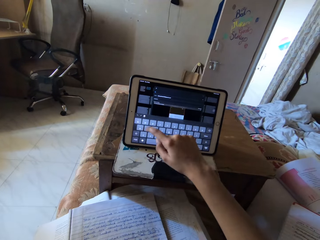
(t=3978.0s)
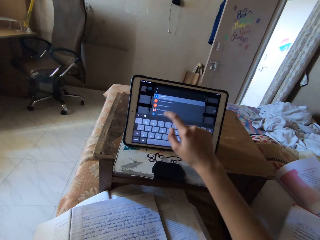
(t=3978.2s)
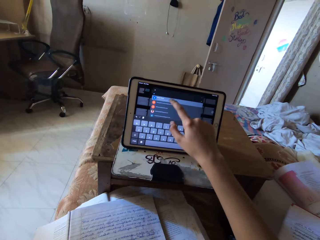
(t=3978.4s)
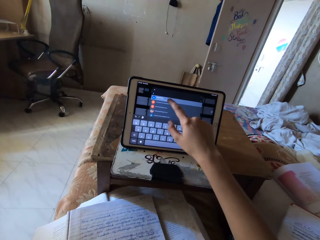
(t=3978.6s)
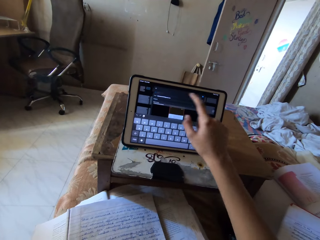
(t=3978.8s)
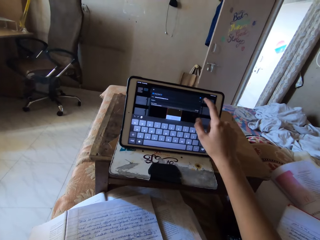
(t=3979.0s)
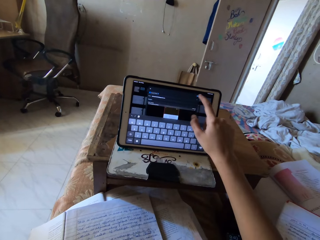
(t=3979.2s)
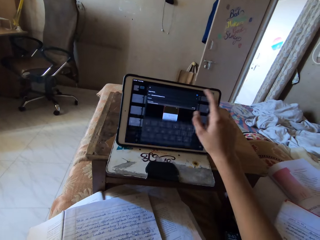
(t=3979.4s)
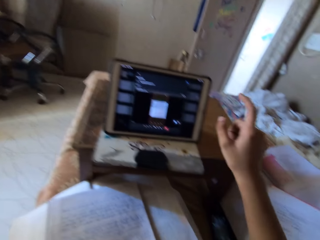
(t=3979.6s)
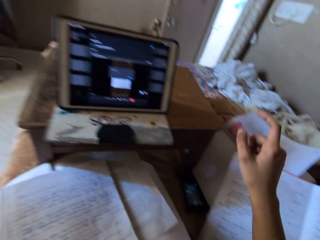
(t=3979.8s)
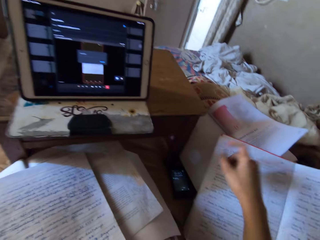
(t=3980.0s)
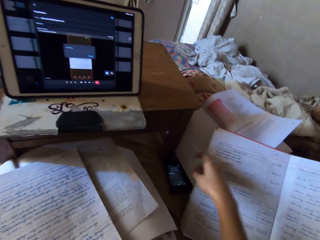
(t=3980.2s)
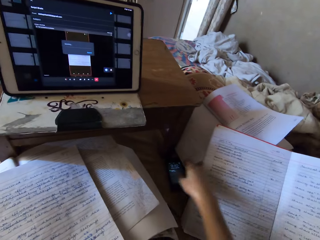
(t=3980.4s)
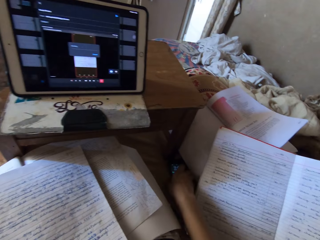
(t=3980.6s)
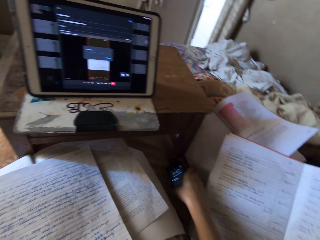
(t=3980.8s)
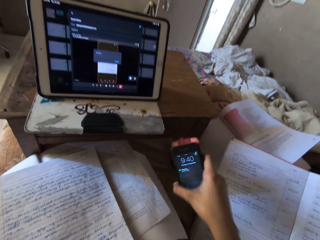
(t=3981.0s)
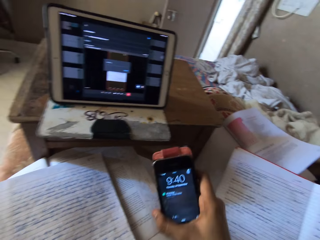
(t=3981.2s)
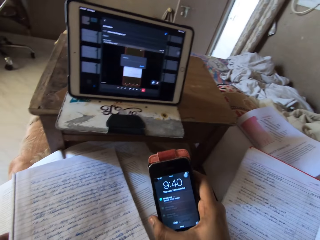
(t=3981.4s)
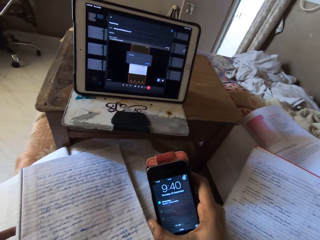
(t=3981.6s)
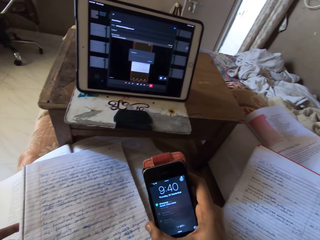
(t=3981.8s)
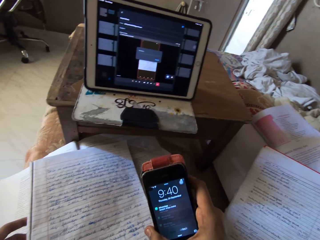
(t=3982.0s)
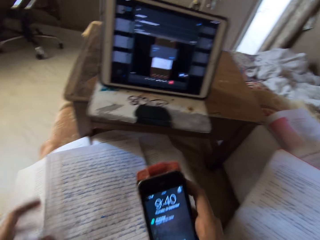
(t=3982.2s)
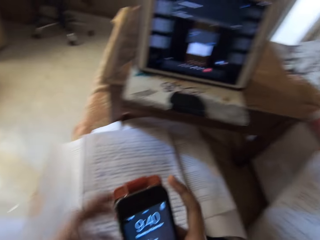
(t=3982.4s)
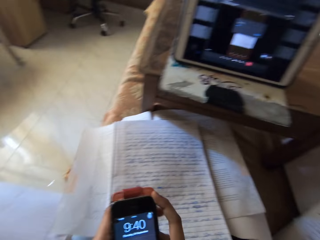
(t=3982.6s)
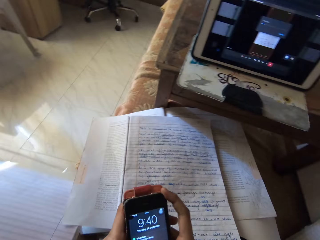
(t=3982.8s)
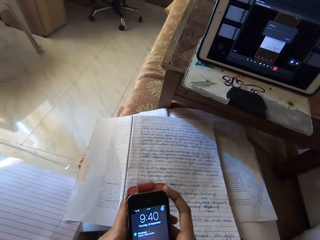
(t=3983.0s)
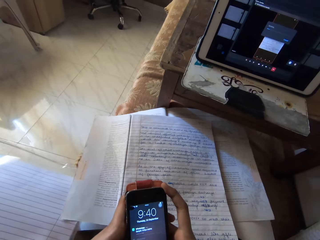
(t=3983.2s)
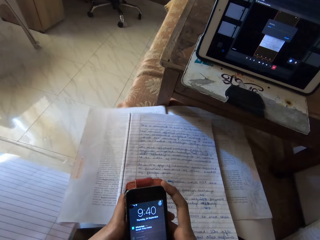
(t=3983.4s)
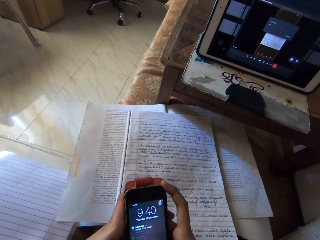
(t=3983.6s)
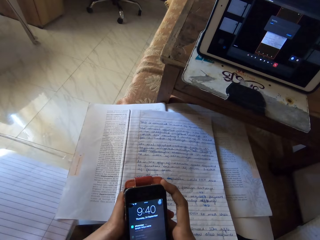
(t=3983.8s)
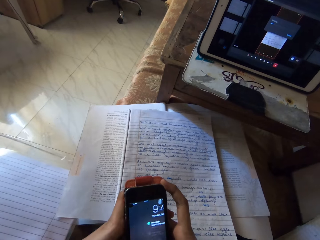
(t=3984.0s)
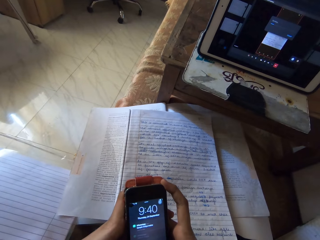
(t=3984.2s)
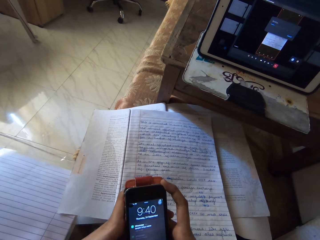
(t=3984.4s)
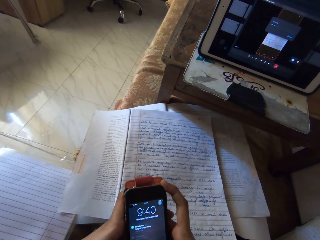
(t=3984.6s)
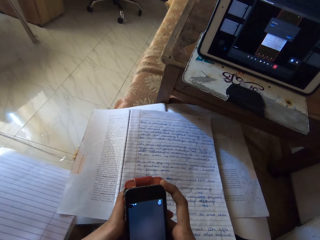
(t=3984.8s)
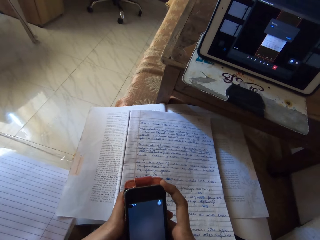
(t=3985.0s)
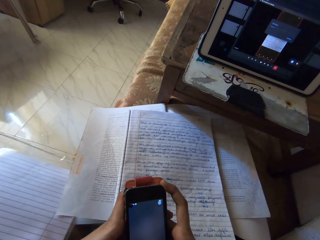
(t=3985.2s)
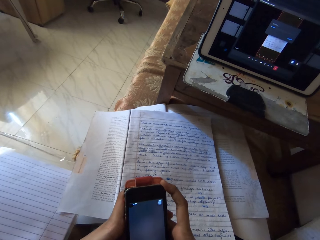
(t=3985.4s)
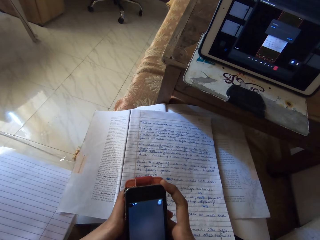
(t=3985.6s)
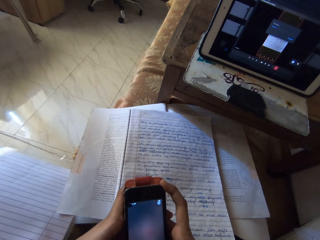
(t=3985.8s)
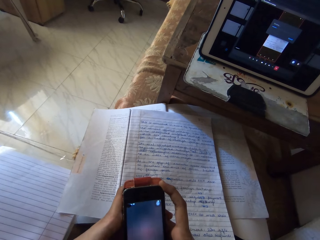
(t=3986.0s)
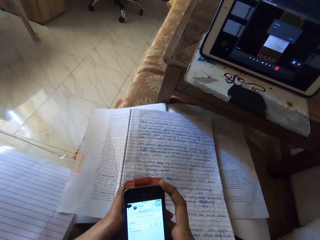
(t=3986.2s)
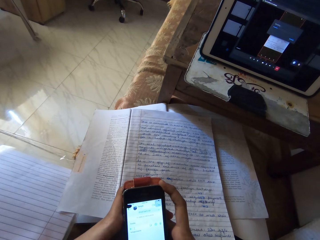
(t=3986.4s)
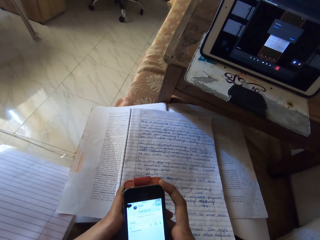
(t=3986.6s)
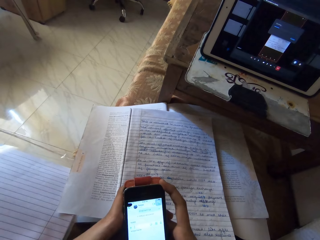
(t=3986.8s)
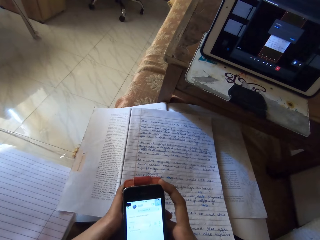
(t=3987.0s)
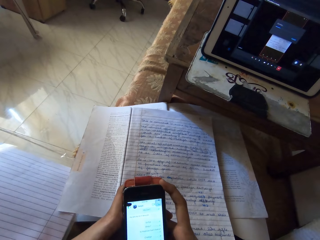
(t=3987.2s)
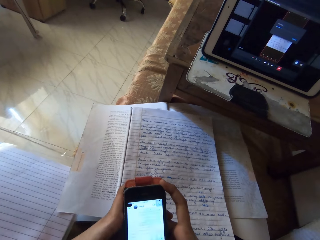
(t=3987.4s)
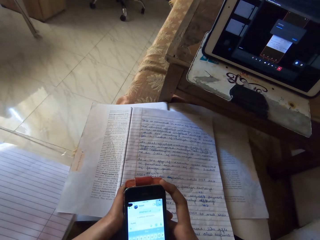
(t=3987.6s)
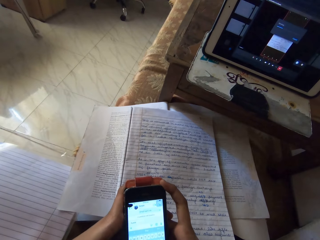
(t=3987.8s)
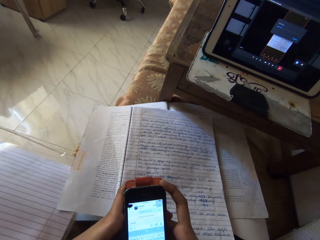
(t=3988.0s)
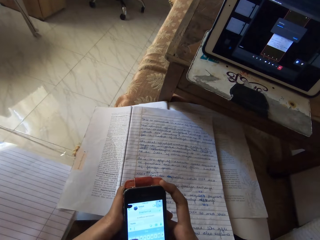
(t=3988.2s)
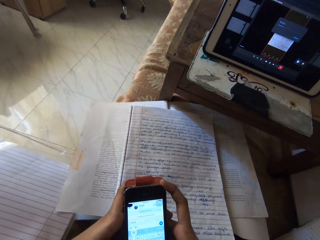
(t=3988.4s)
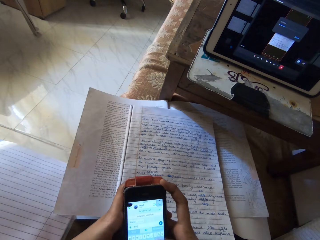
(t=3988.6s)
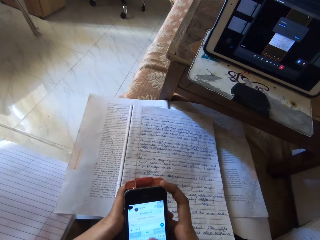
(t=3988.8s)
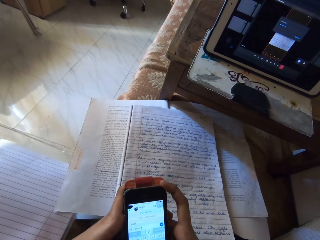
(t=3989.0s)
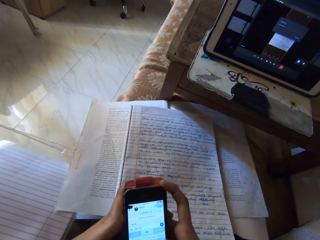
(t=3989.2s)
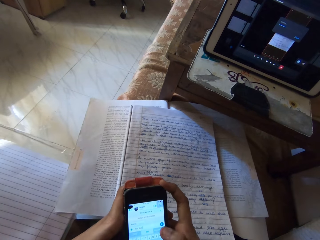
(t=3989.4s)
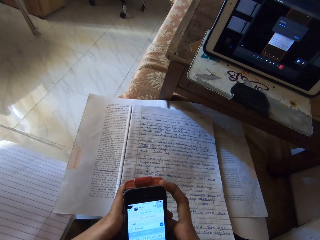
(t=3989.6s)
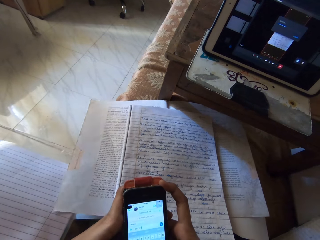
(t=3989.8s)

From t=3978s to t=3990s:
The camera wearer looks around. They pick up the mobile phone on the bed. They look at the mobile phone. They hold the mobile phone with both hands. They operate the mobile phone.

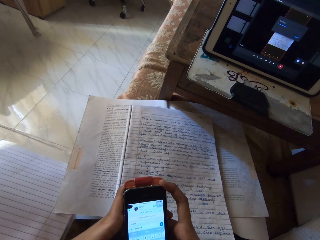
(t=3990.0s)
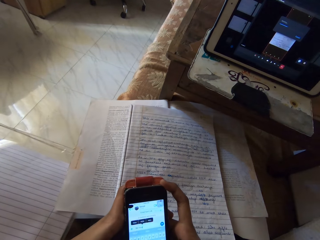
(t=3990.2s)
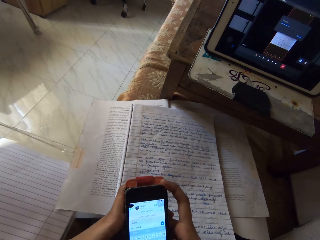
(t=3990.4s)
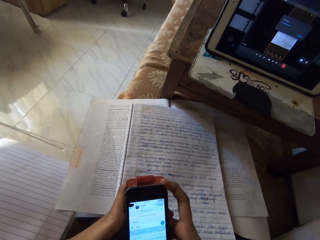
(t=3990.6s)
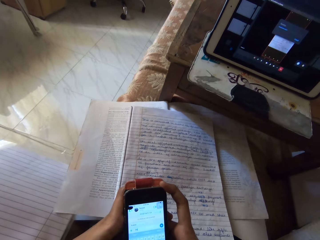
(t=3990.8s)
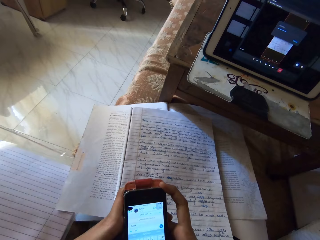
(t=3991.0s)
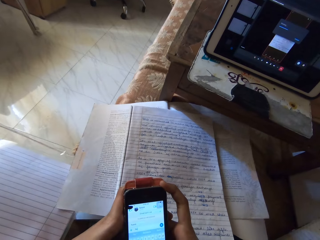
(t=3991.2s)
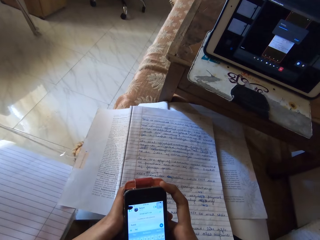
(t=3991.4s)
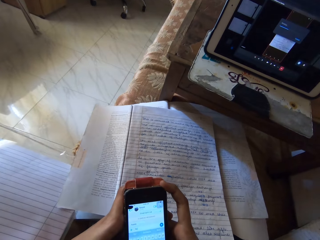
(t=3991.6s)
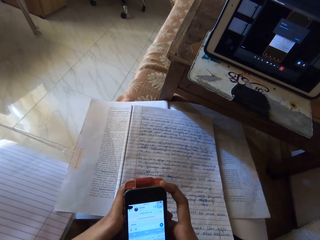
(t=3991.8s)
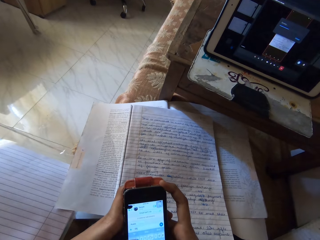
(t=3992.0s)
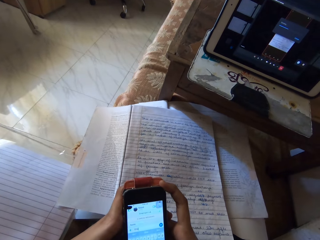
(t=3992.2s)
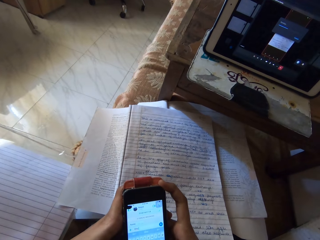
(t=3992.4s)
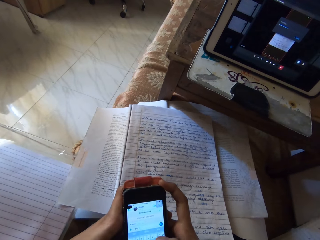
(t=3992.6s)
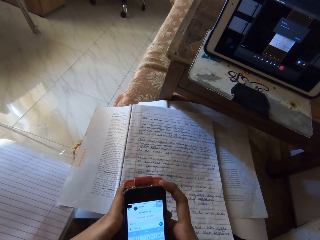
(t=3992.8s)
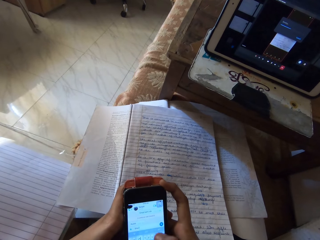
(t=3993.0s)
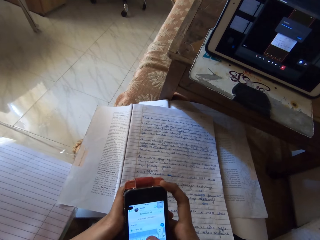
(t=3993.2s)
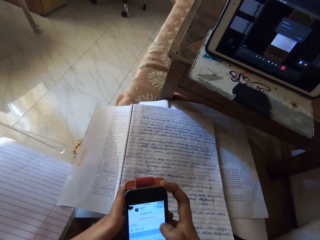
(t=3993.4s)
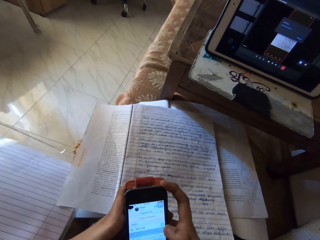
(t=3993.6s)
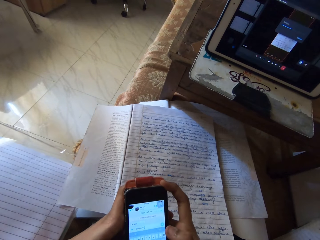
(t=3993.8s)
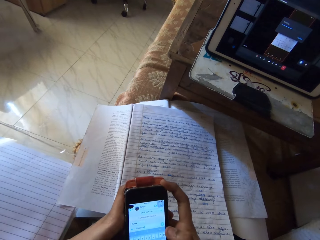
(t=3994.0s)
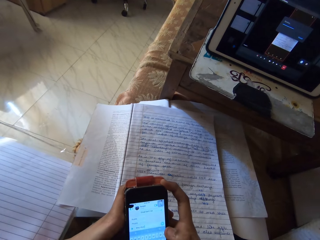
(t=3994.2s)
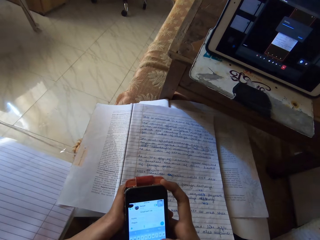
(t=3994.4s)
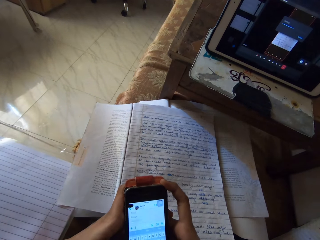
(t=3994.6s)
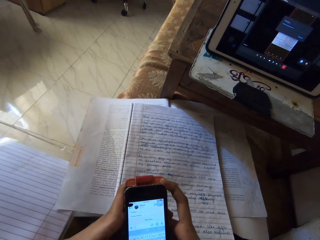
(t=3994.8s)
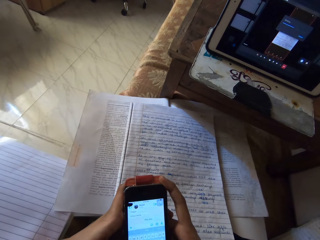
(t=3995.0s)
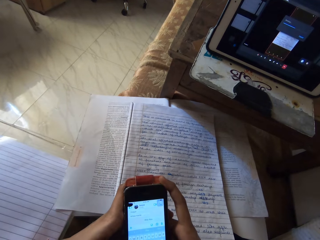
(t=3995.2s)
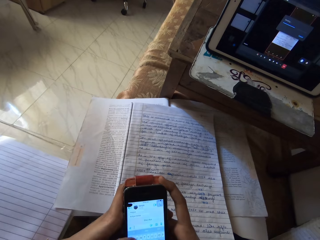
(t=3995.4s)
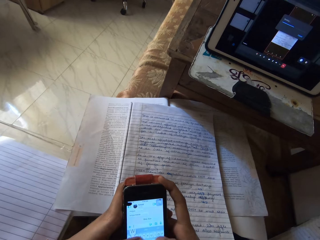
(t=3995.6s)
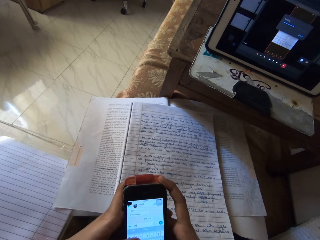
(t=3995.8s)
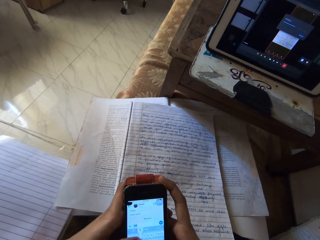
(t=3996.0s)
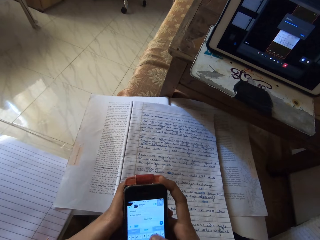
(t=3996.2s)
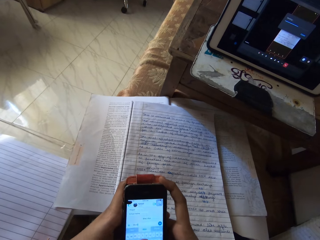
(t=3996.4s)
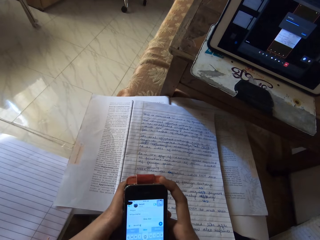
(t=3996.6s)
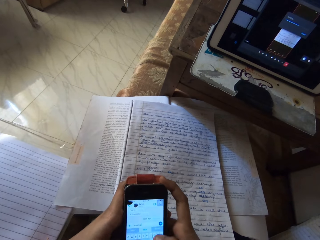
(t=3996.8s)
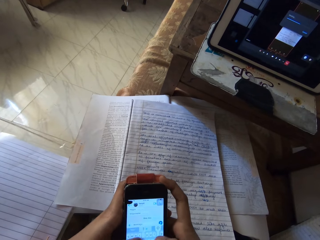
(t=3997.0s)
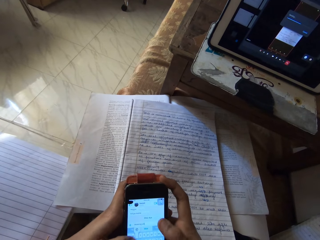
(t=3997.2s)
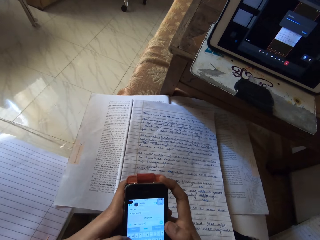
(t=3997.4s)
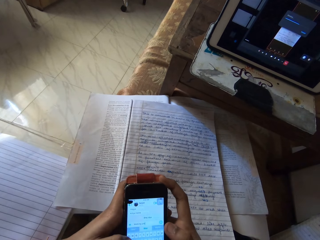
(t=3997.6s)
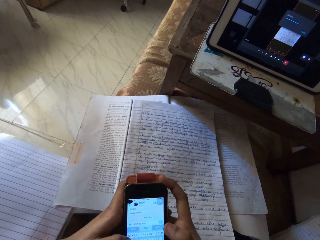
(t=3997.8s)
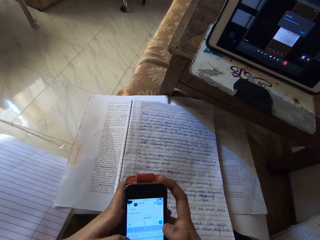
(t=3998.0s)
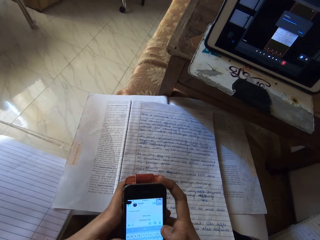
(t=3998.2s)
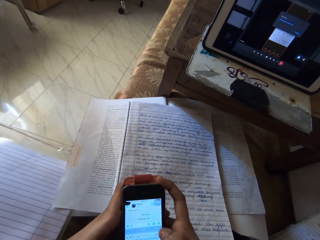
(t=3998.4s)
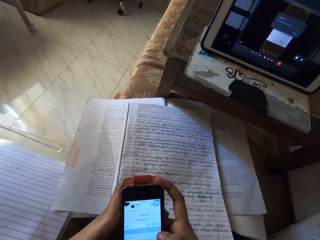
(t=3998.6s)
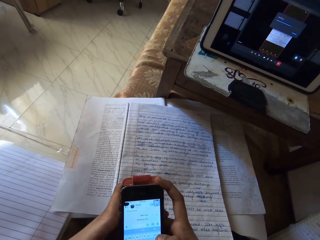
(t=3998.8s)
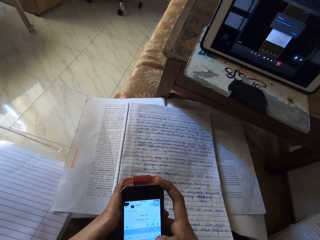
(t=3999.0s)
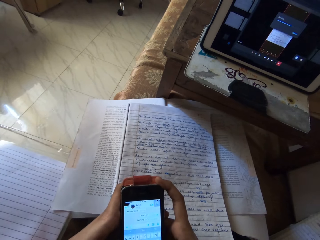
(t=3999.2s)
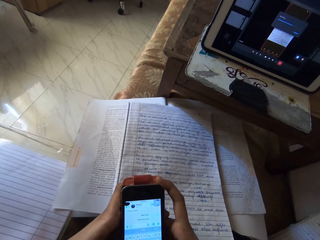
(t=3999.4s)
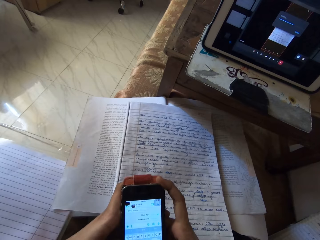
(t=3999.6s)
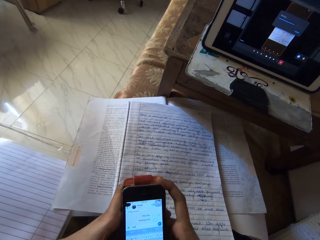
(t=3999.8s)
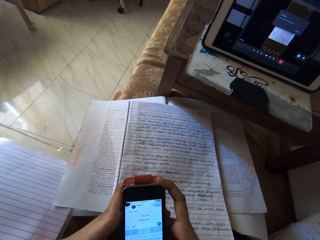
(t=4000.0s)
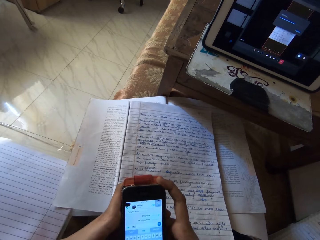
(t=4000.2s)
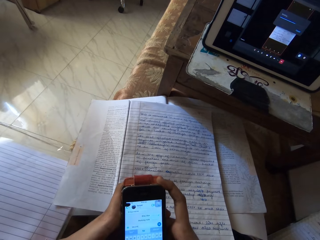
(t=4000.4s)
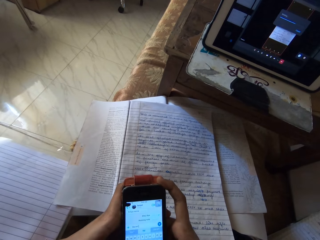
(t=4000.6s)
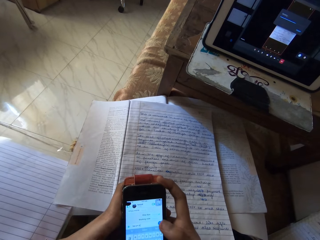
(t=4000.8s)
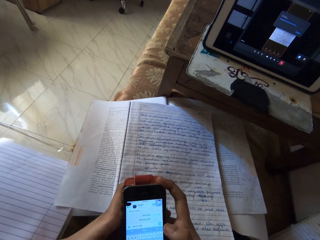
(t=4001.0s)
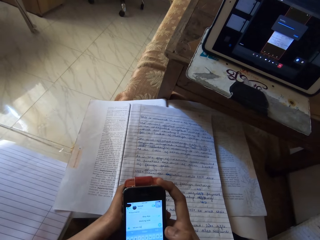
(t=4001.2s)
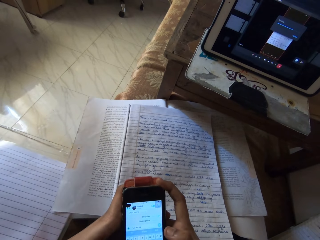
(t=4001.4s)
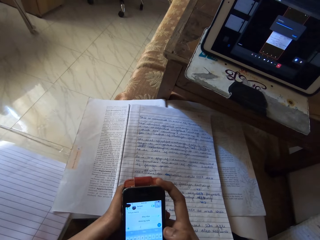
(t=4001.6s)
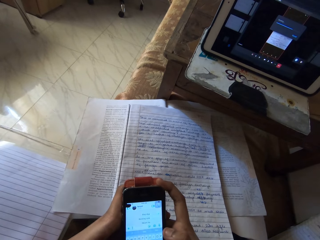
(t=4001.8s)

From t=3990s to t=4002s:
The camera wearer looks at the mobile phone. They operate the mobile phone.
